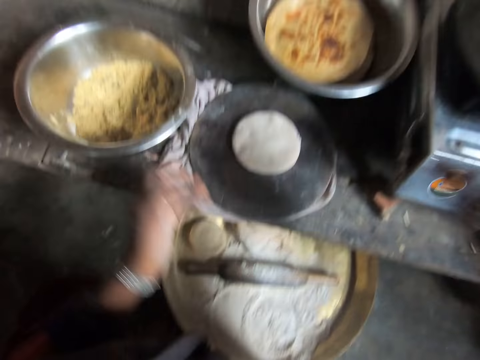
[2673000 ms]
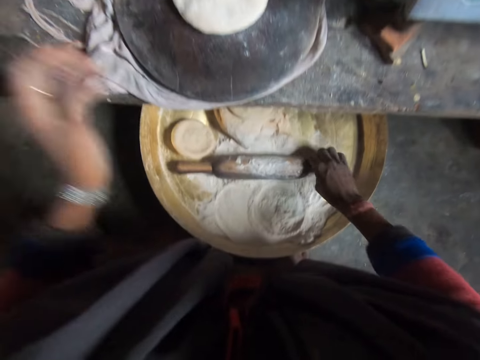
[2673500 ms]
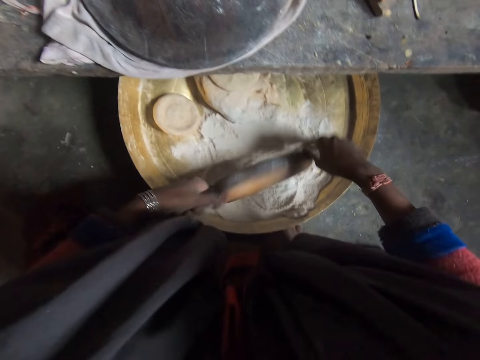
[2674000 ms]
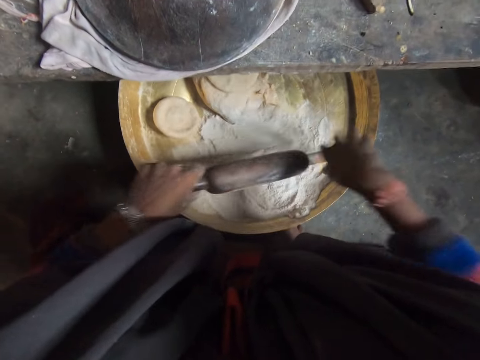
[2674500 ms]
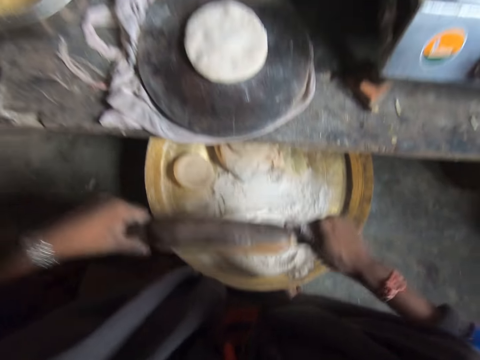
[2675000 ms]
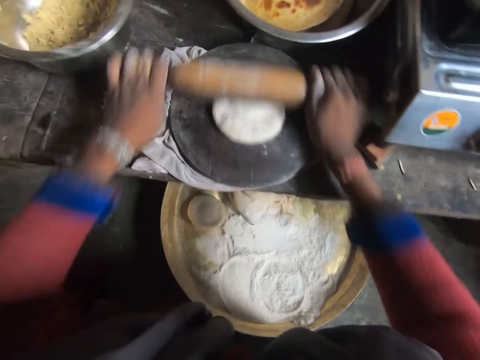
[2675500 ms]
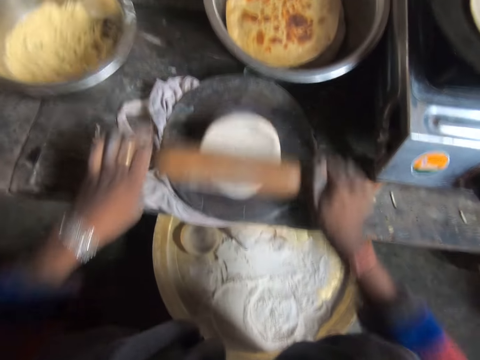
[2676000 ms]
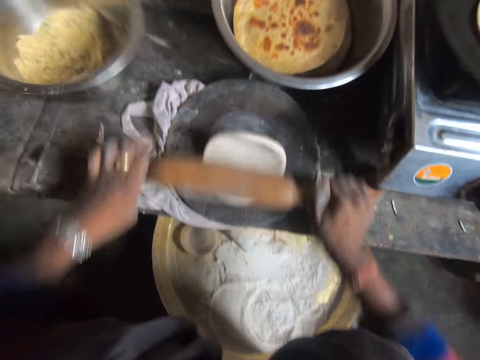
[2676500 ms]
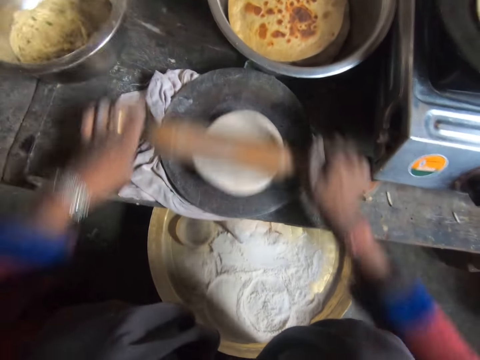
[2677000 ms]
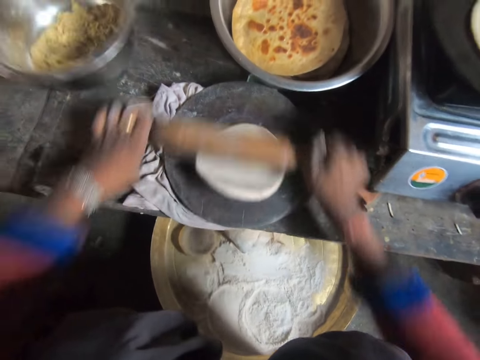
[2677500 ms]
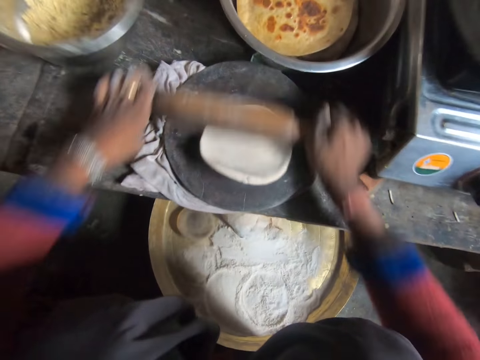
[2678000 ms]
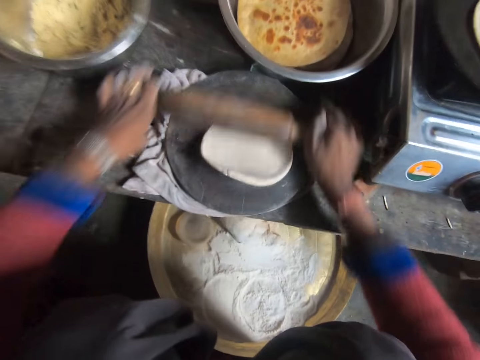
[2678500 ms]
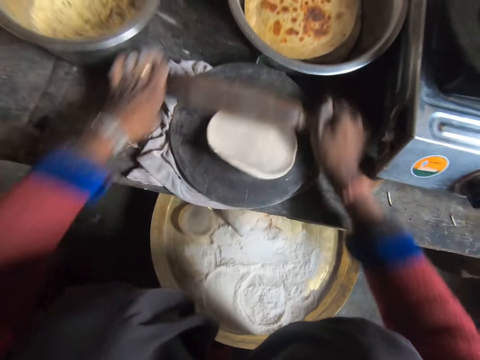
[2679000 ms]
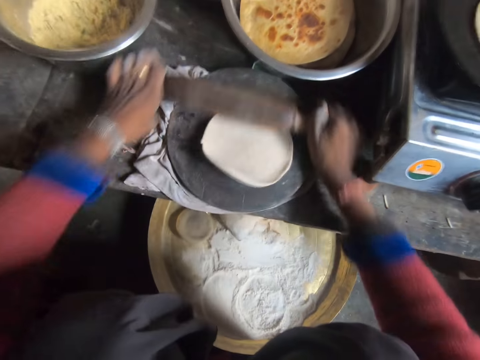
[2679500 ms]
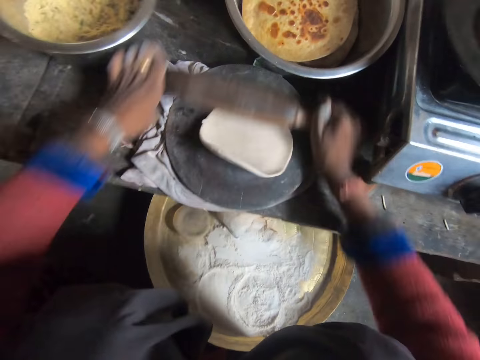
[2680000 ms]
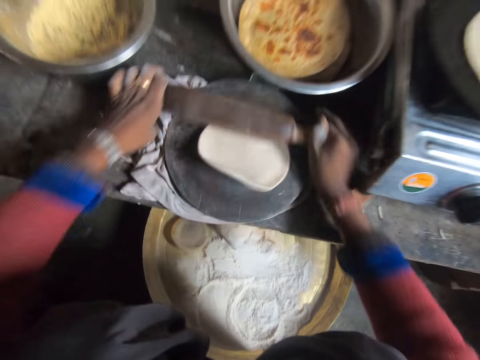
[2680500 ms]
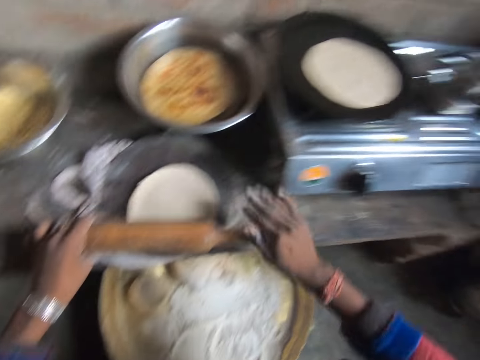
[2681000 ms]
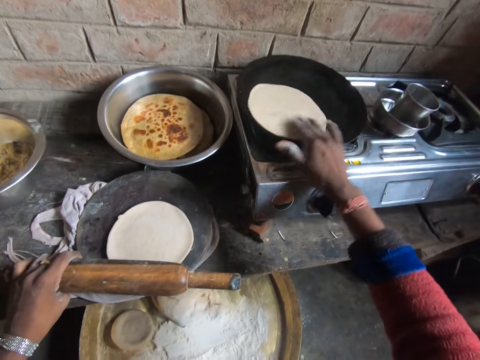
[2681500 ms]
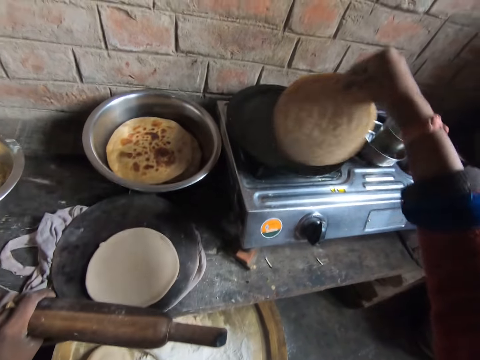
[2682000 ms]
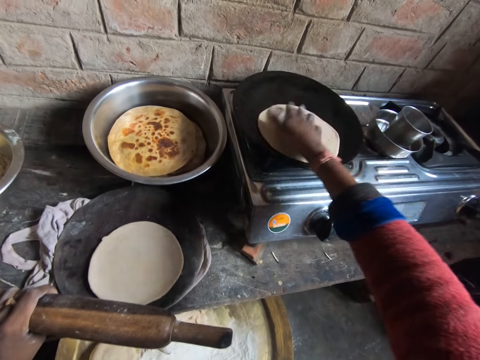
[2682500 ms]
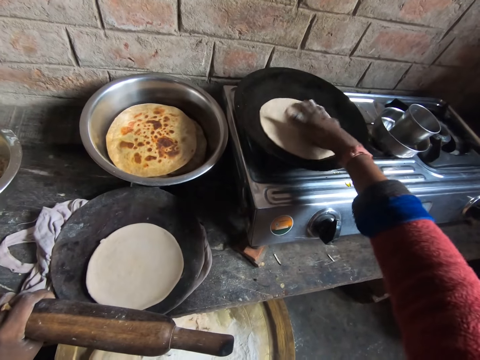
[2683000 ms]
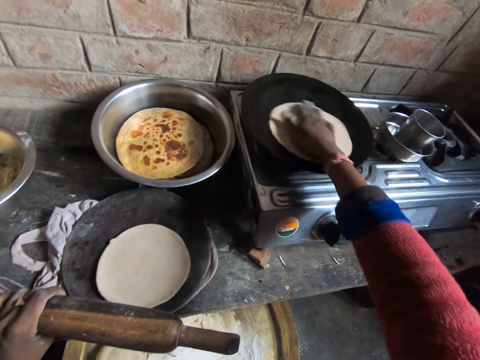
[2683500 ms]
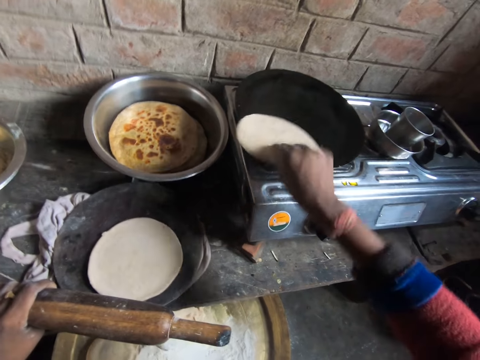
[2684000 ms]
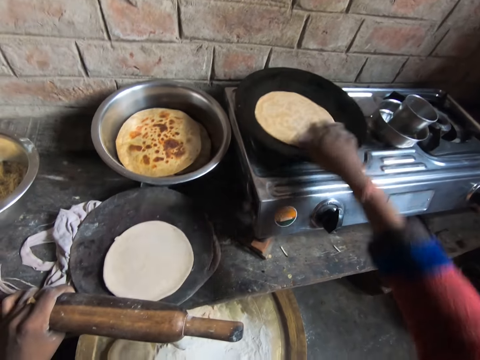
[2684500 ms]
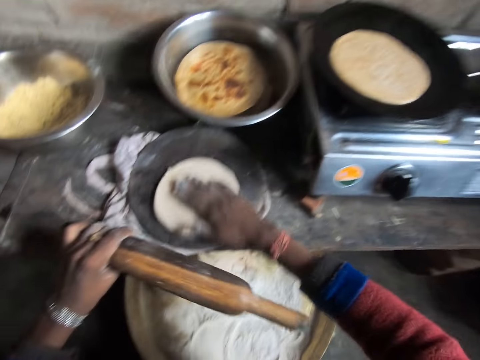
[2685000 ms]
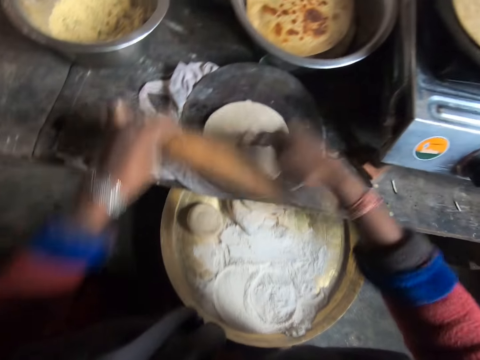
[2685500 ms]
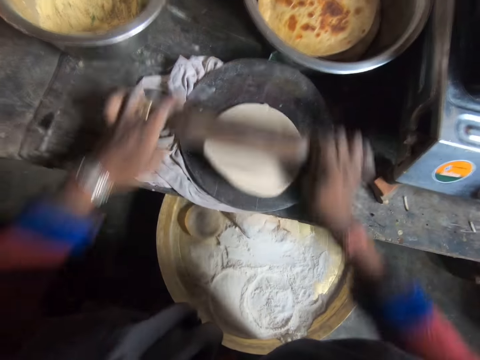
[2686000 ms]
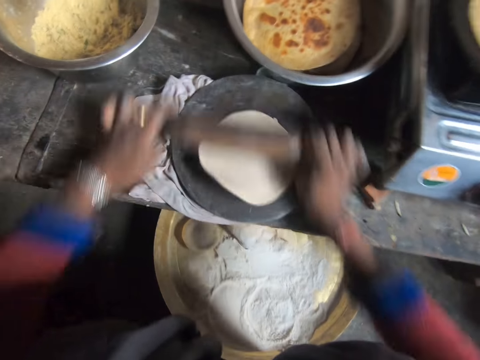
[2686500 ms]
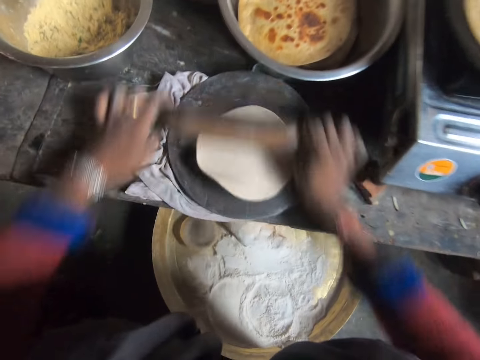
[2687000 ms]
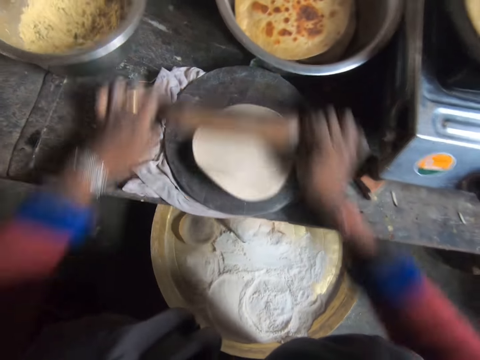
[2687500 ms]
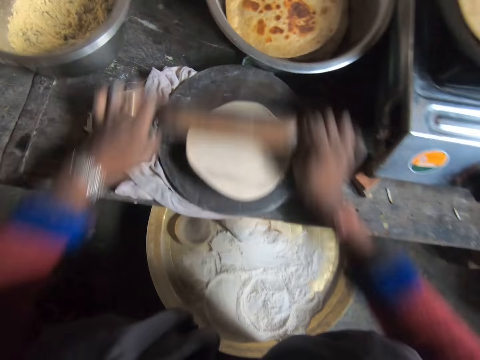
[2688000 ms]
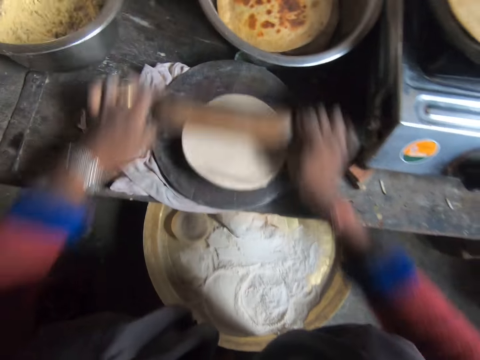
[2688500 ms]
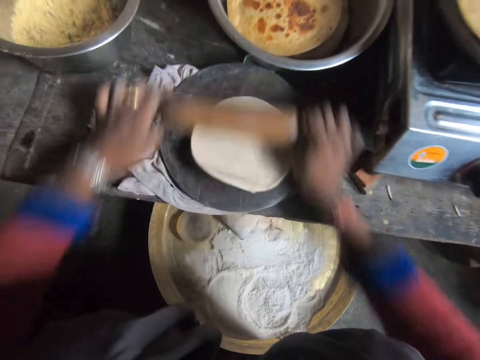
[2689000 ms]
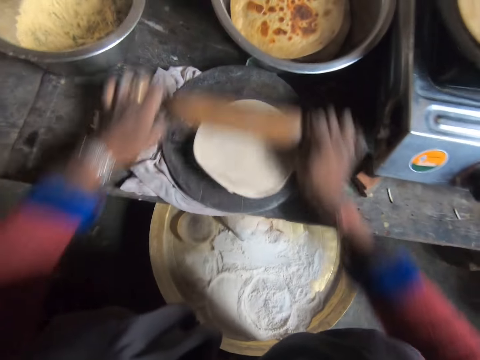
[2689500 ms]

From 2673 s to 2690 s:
The camera wearer picks up the rolling pin with her hands. She wipes off the rolling pin with her hands. She flattens the dough on the rolling board with the rolling pin. She checks the pancake or flat bread on the pan with her right hand. She drops the flat bread. She rotates the flat bread. She flattens the dough on the rolling board with the rolling pin. She turns the flat bread. She adjusts the dough on the rolling board with her right hand. She converses.

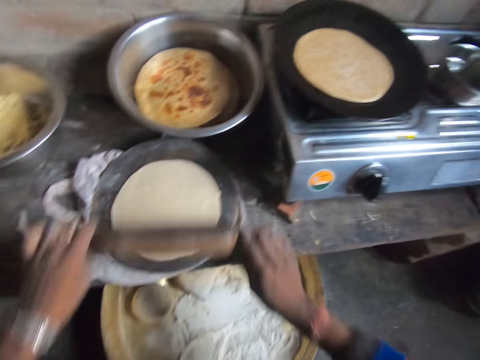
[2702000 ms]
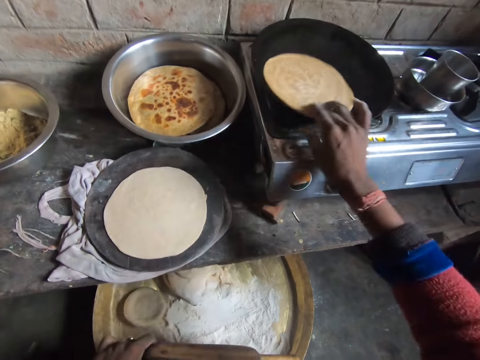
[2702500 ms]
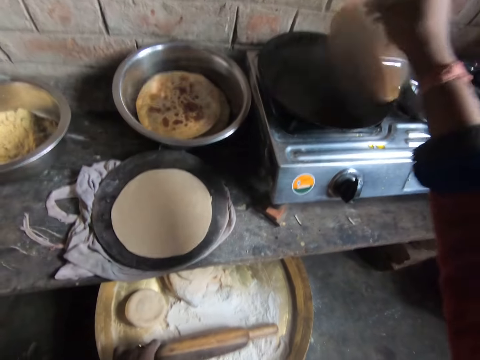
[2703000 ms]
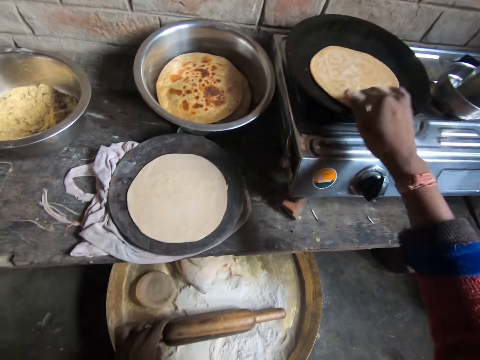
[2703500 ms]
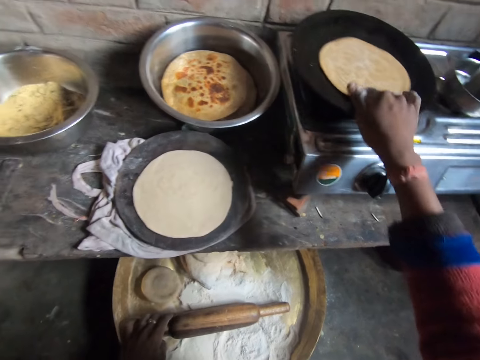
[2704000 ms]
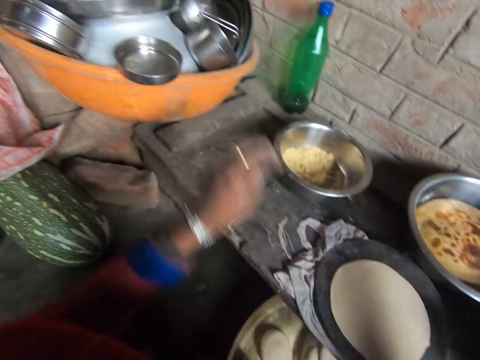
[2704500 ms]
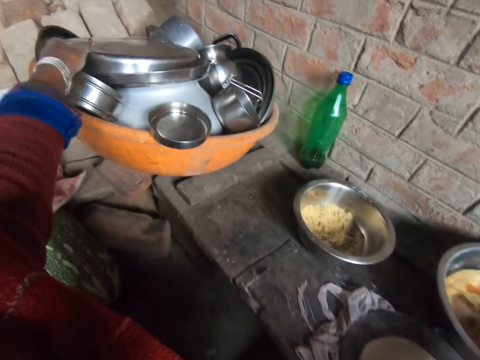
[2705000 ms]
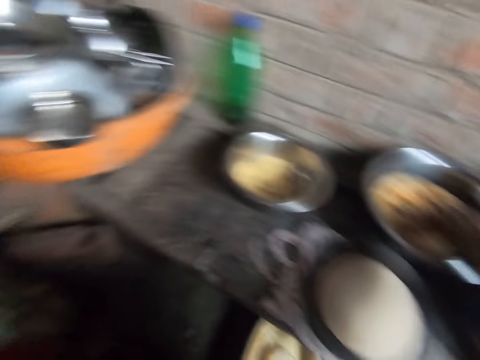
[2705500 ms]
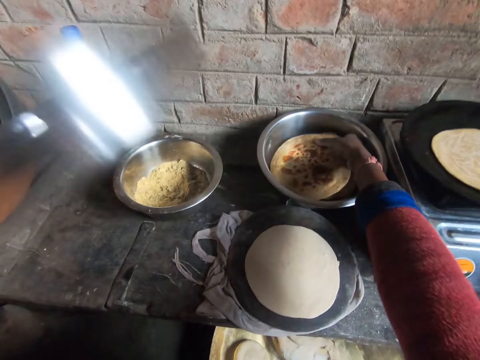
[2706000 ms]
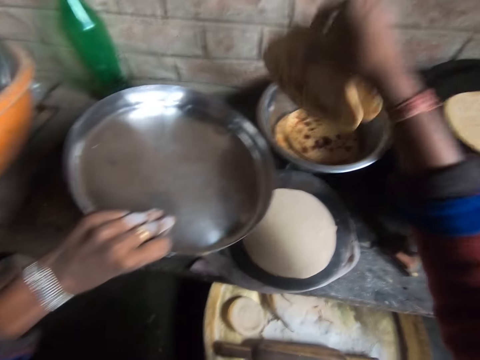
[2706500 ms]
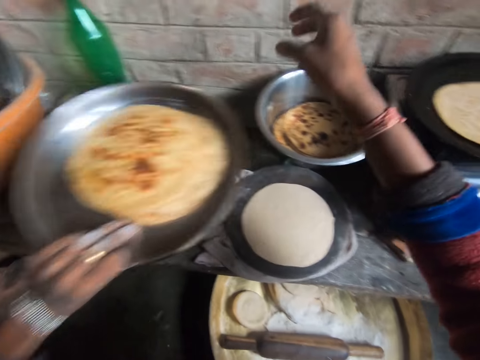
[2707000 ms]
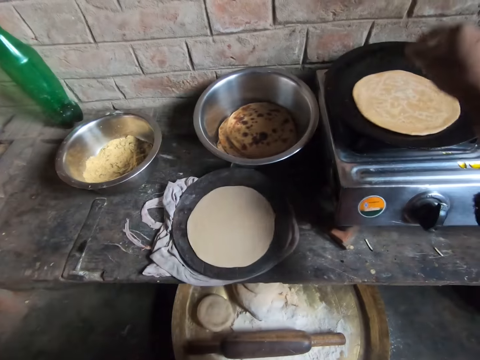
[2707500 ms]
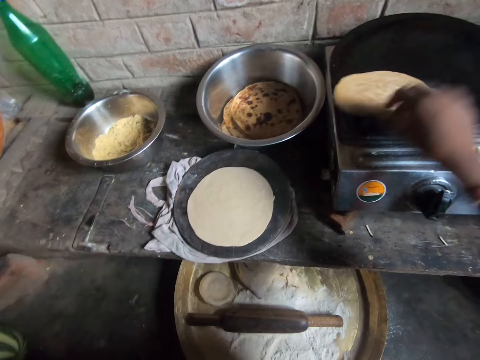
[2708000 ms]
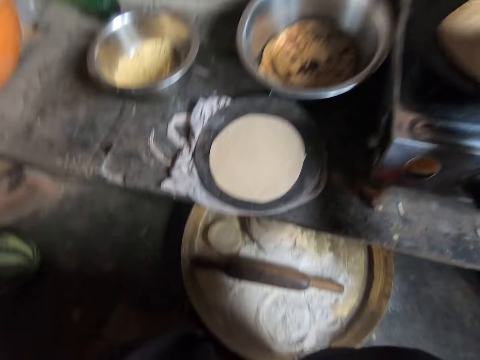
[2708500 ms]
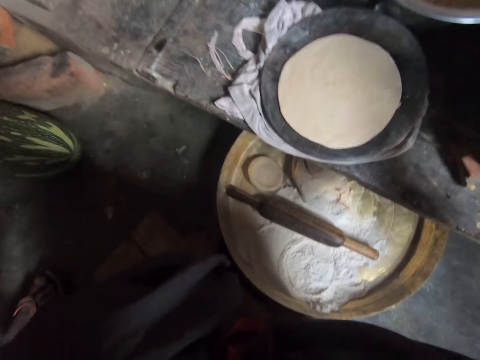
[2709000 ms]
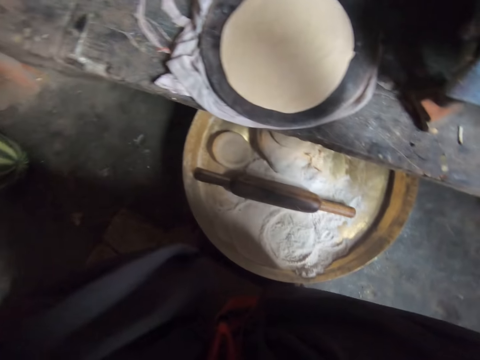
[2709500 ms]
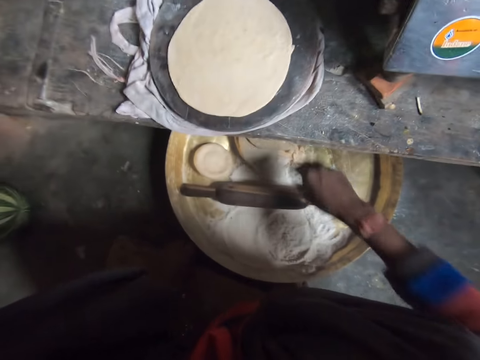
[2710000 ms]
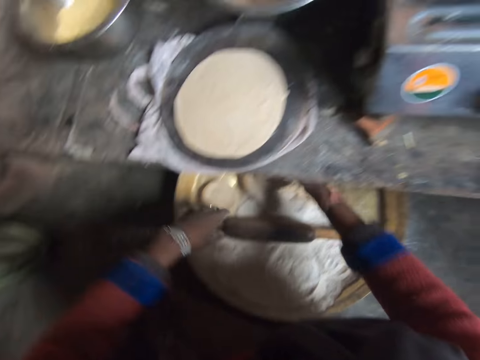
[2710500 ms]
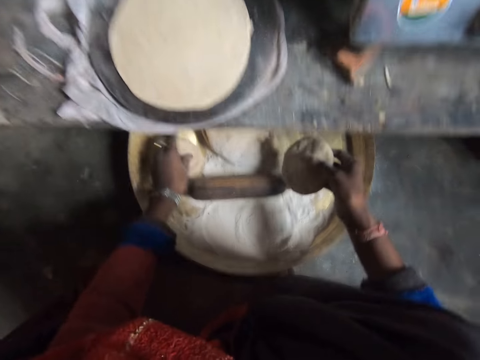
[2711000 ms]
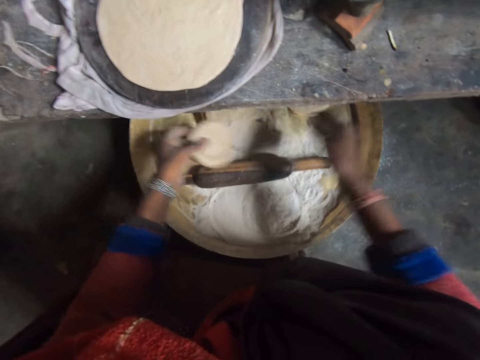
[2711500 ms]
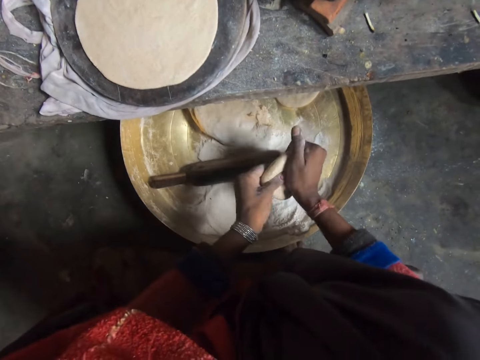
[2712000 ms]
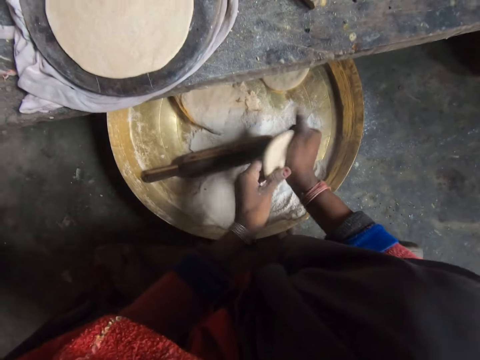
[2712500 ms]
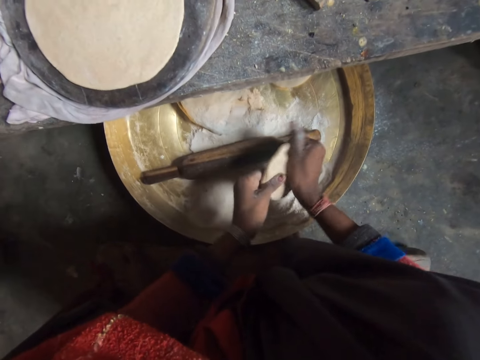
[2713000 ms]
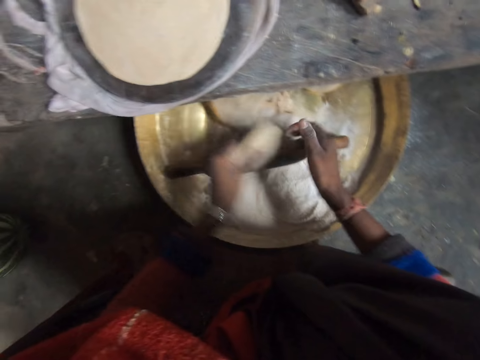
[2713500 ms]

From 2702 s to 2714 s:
The camera wearer checks the pancake or flat bread on the pan with her right hand. She puts the rolling pin in the tray. She drops the flat bread in the pan. She rotates the flat bread. She picks up a tray with her left hand. She takes flat breads. She puts some pancakes from the bowl in the tray with her right hand. She drops the tray with her left hand. She gives out the tray. She turns the pancake in the pan with her right hand. She picks up a dough or dough ball with her right hand. She drops the dough on her right hand. She flattens the dough with her hands and picks up a dough with her left hand. She molds the dough ball.
